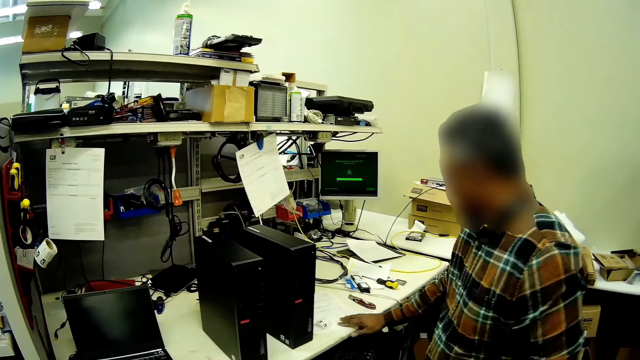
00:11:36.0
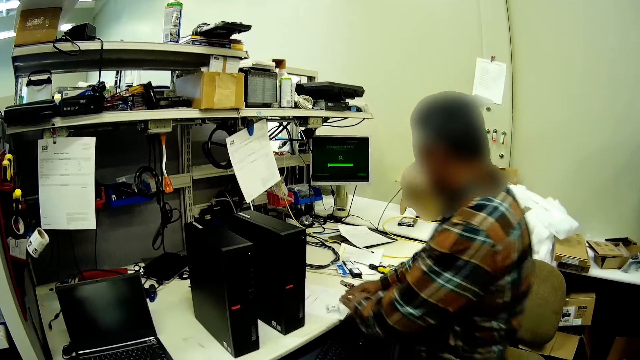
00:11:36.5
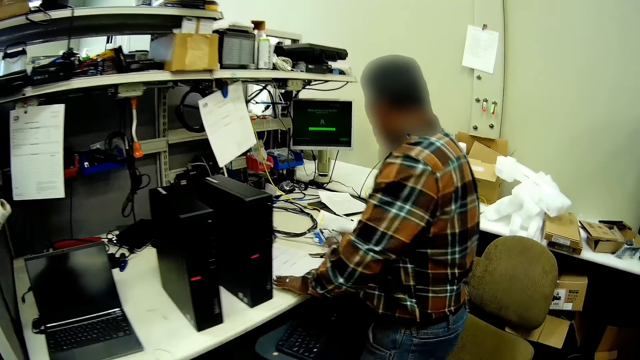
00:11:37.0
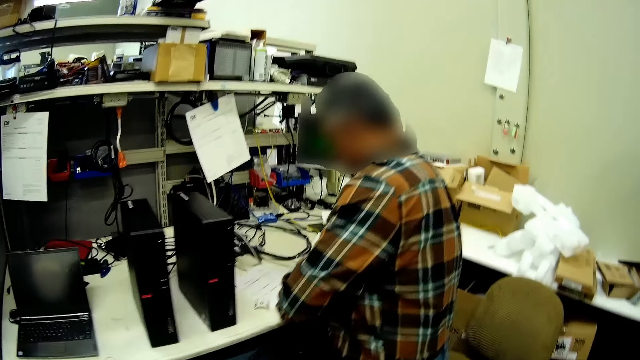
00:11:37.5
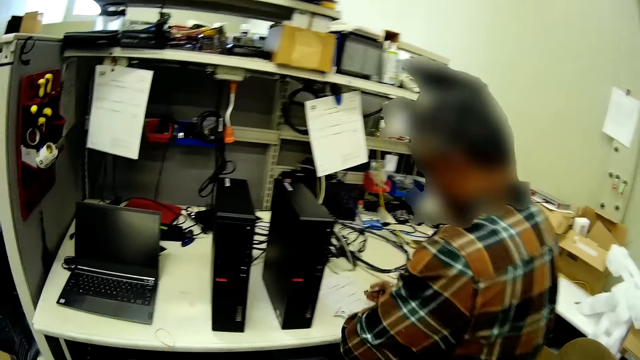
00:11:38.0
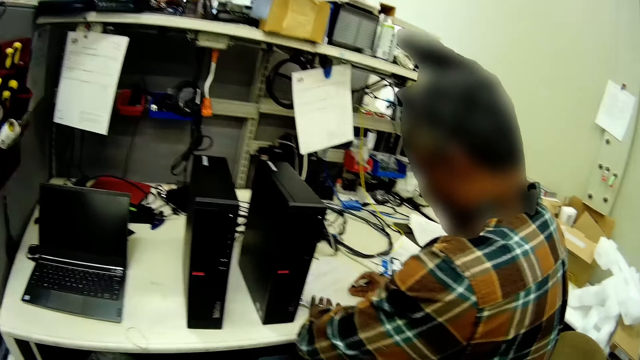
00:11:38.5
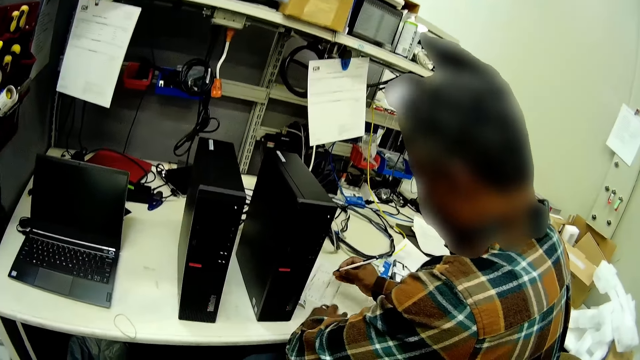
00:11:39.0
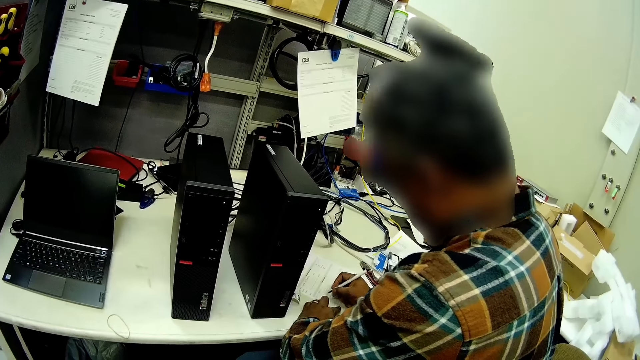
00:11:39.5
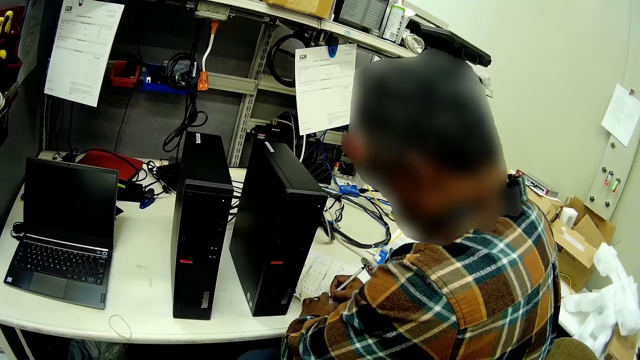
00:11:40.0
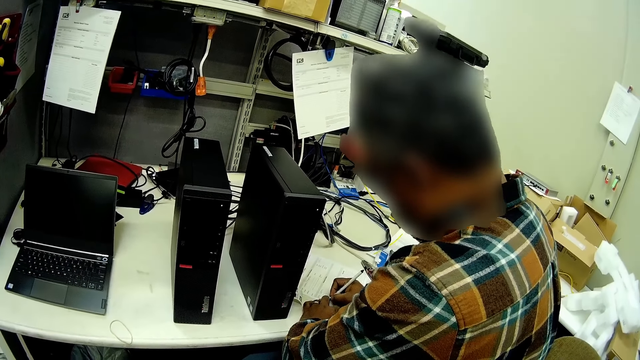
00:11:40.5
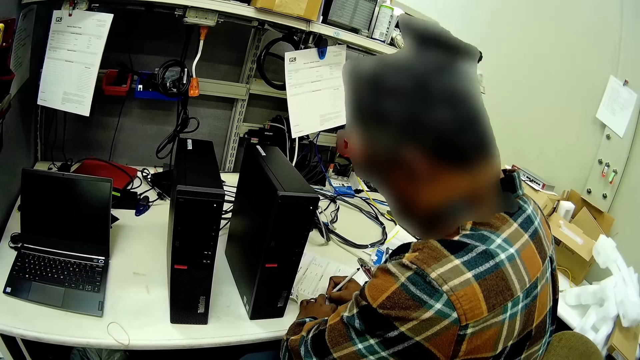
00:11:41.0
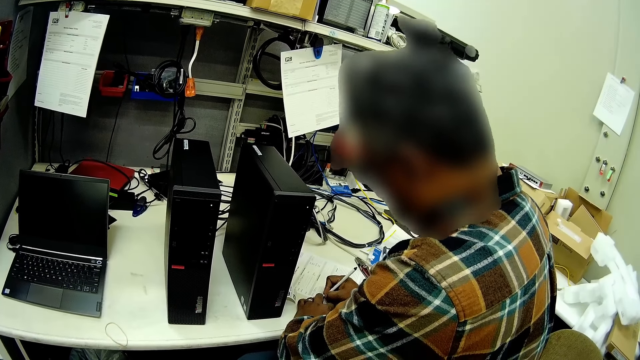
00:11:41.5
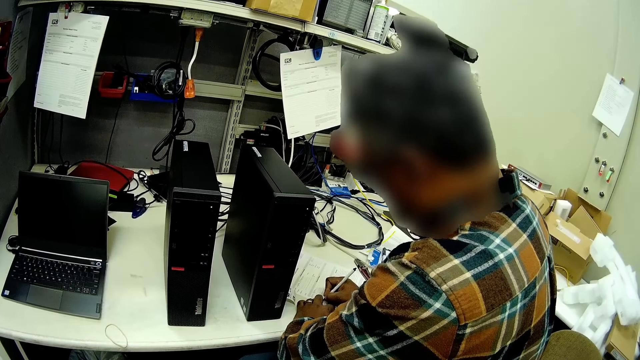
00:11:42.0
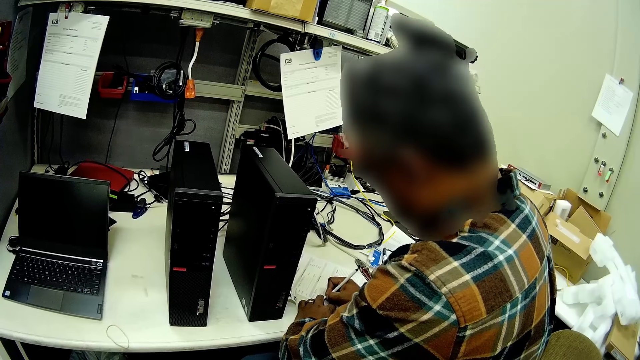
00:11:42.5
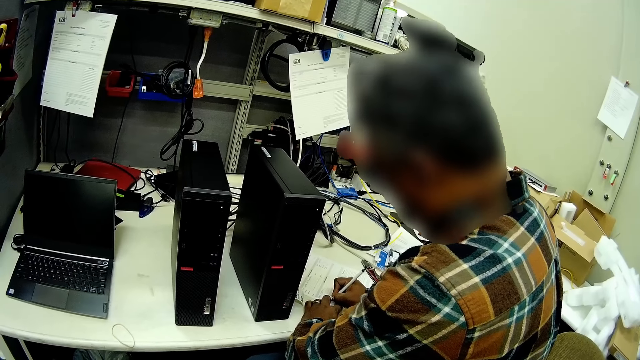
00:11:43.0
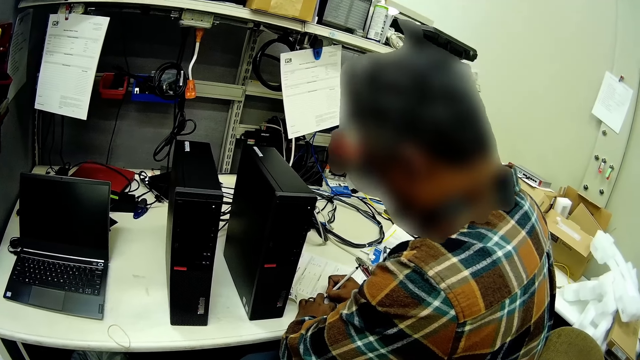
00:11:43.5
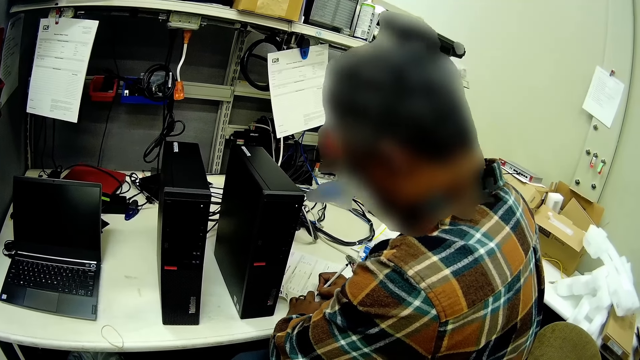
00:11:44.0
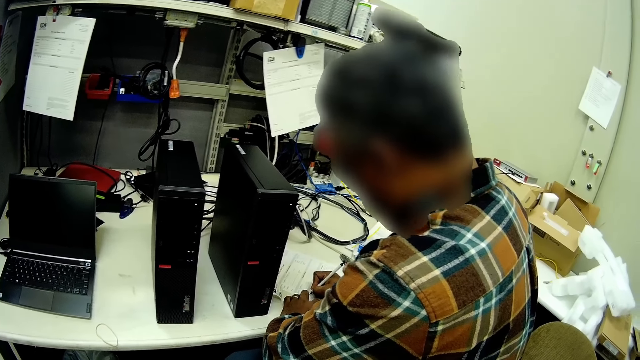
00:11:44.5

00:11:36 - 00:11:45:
The person puts the paper on the table. The person picks up a pen and writes on the paper.

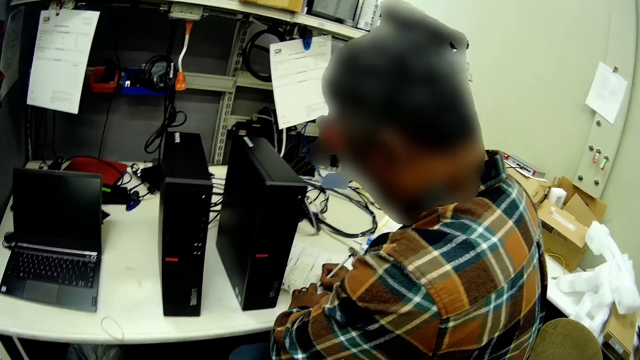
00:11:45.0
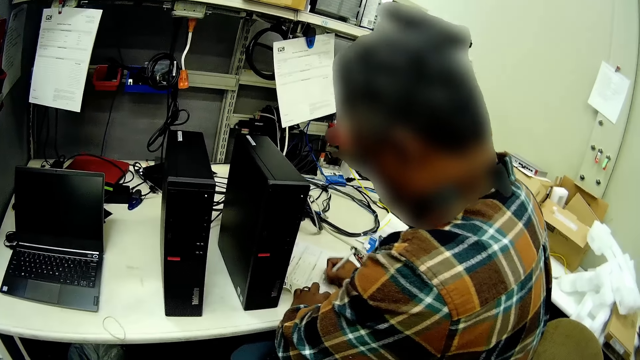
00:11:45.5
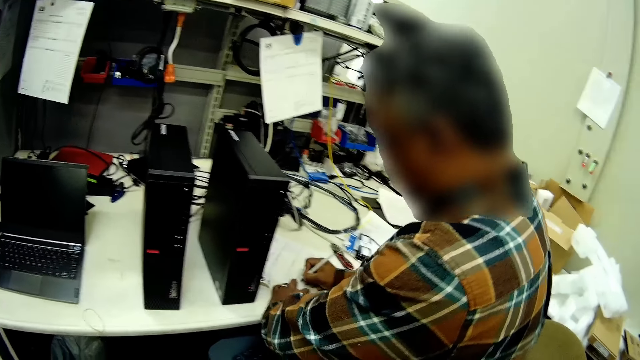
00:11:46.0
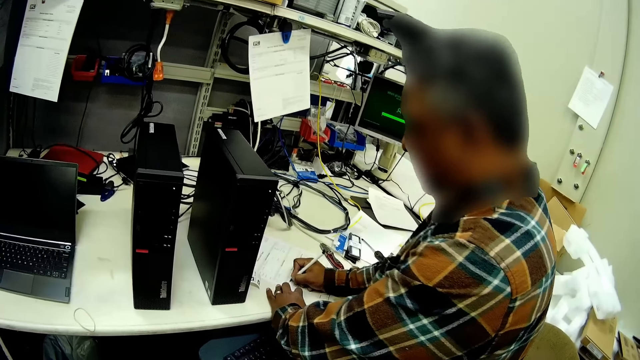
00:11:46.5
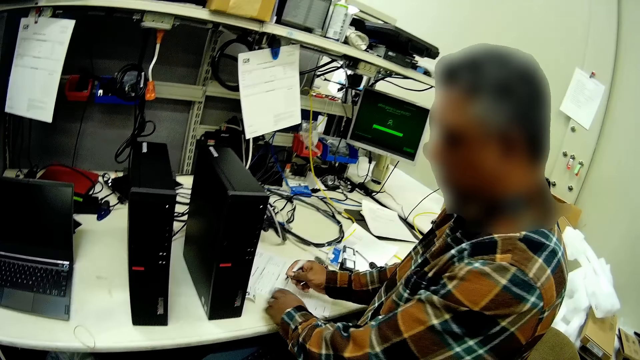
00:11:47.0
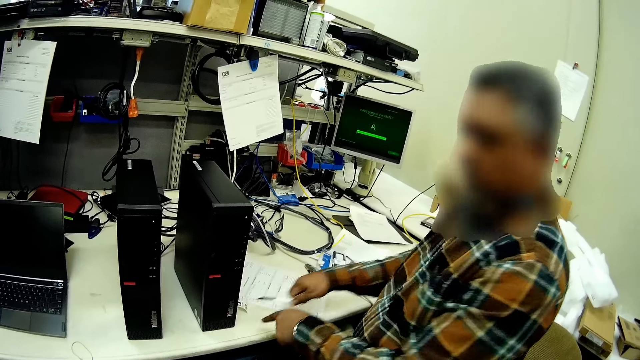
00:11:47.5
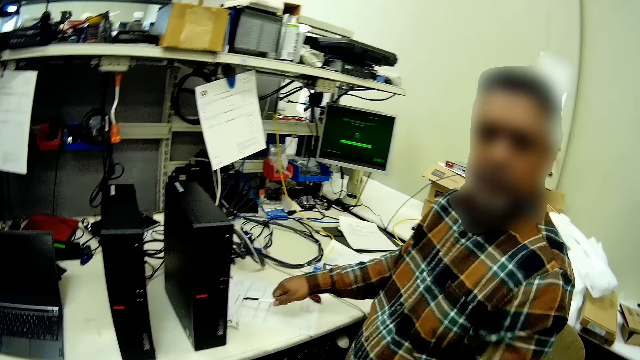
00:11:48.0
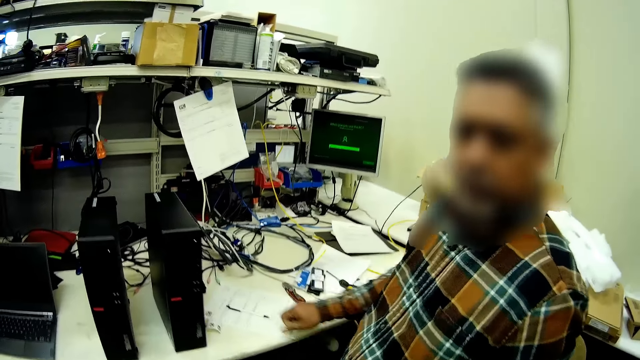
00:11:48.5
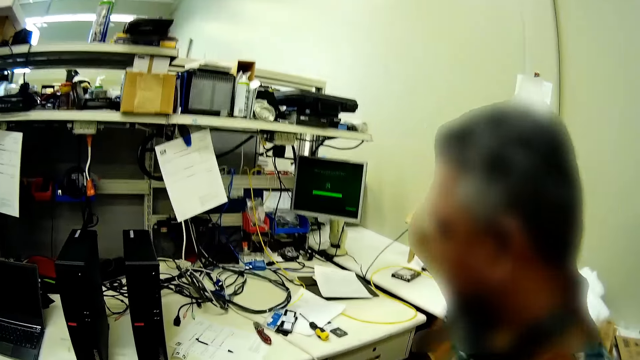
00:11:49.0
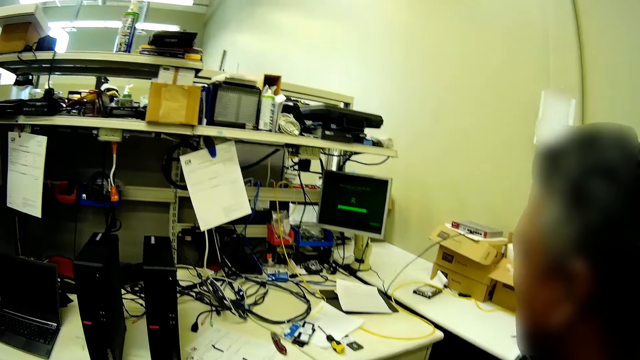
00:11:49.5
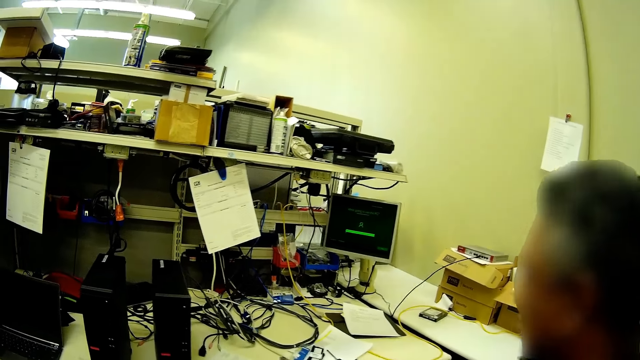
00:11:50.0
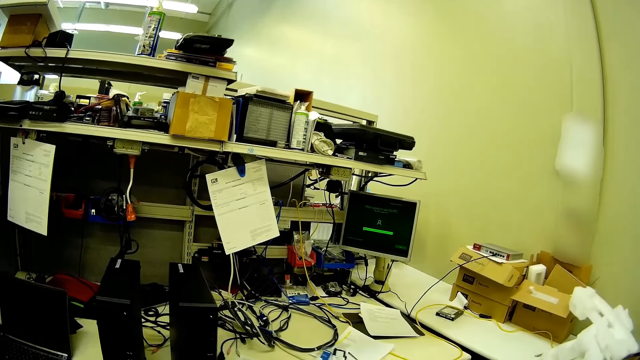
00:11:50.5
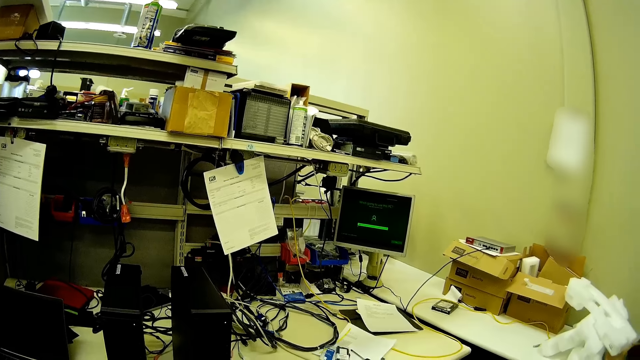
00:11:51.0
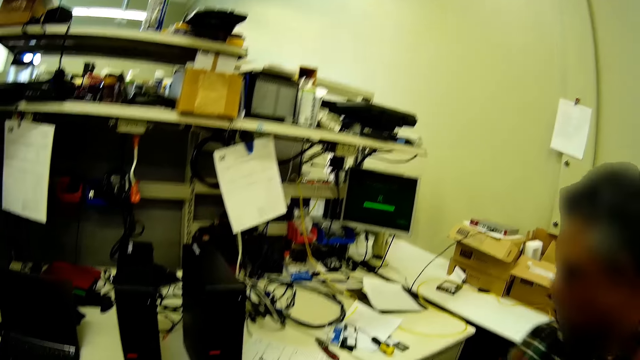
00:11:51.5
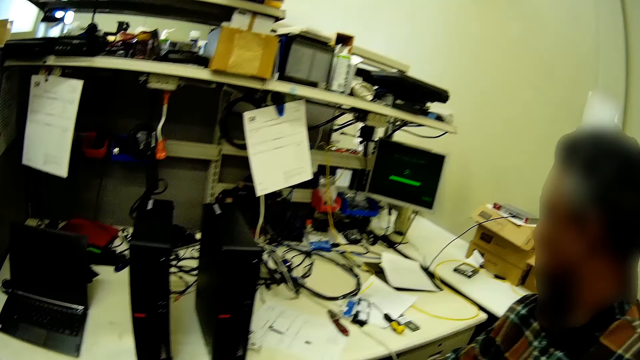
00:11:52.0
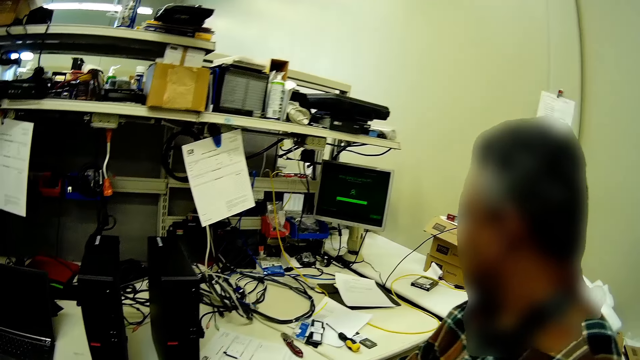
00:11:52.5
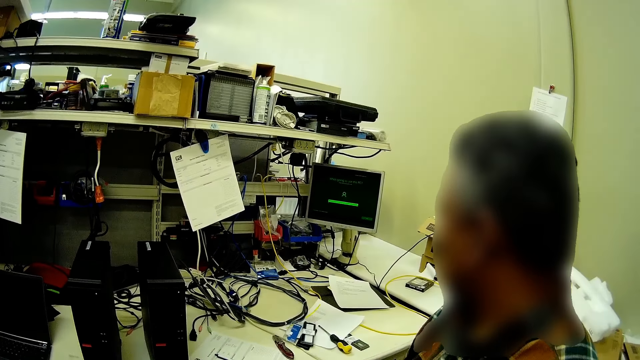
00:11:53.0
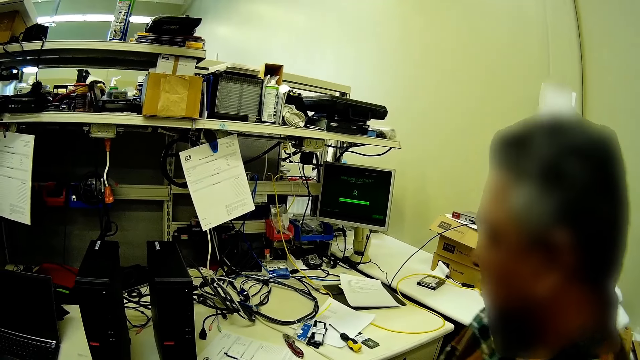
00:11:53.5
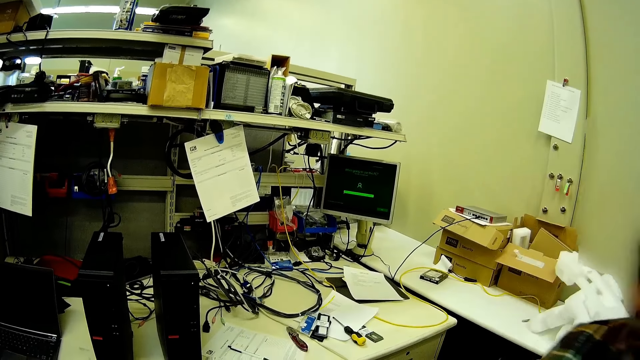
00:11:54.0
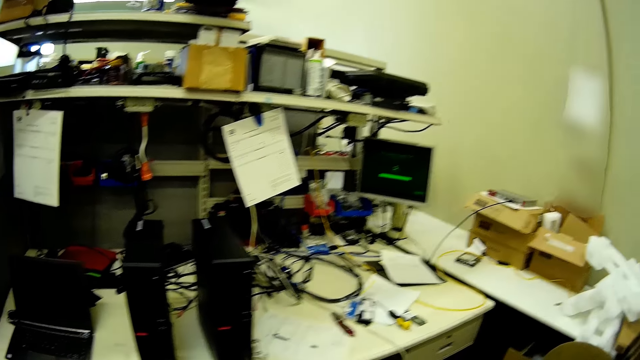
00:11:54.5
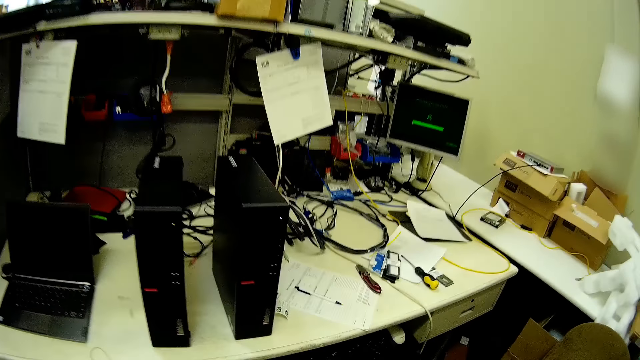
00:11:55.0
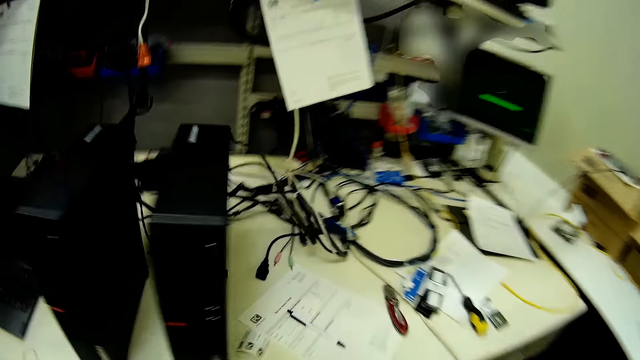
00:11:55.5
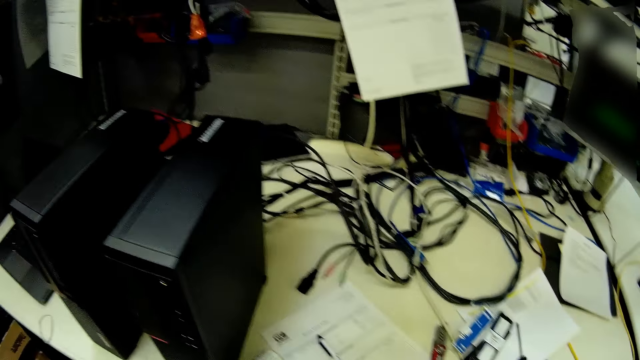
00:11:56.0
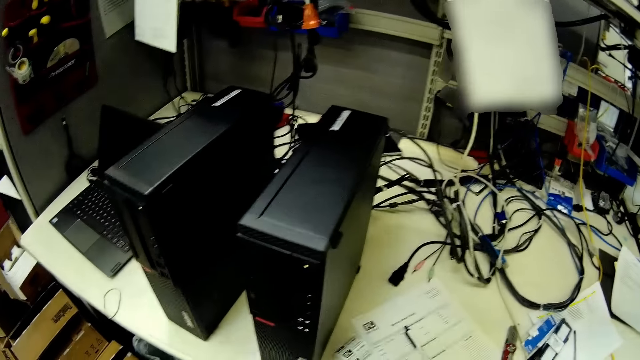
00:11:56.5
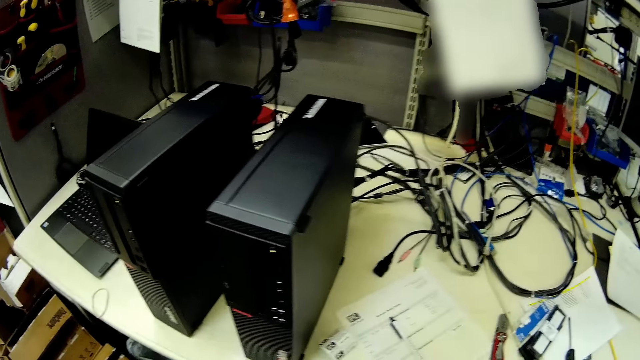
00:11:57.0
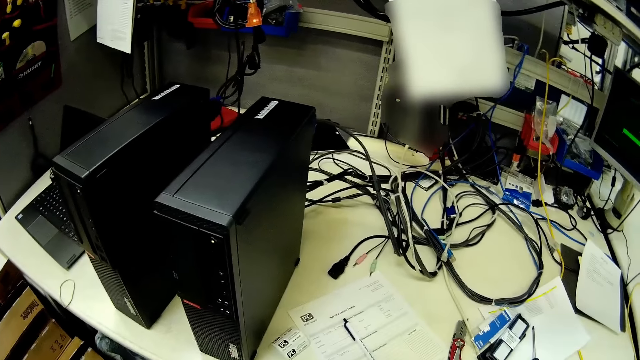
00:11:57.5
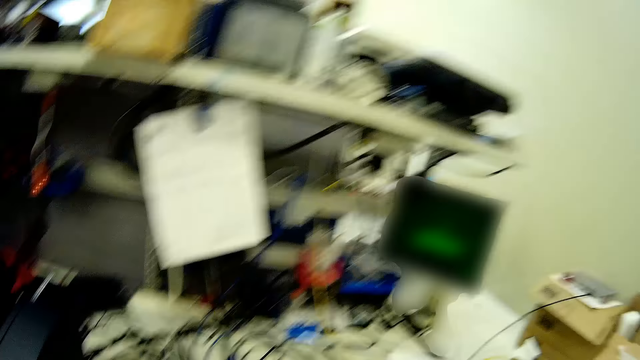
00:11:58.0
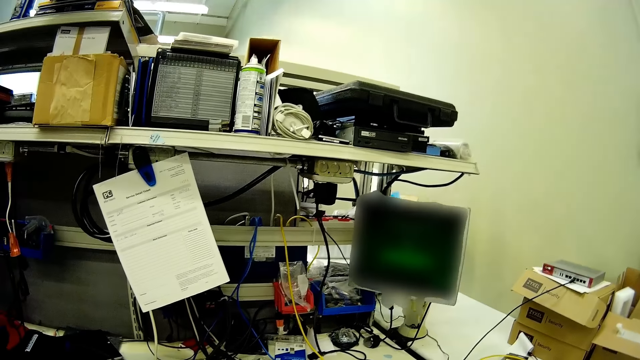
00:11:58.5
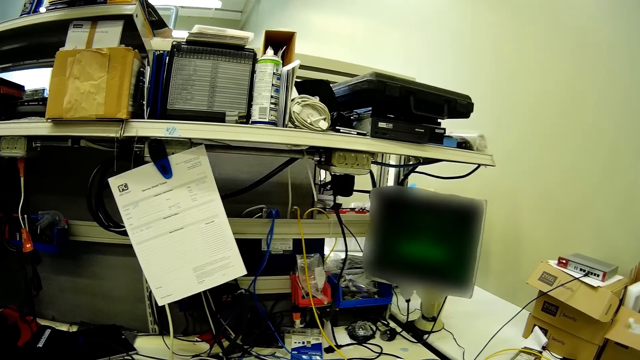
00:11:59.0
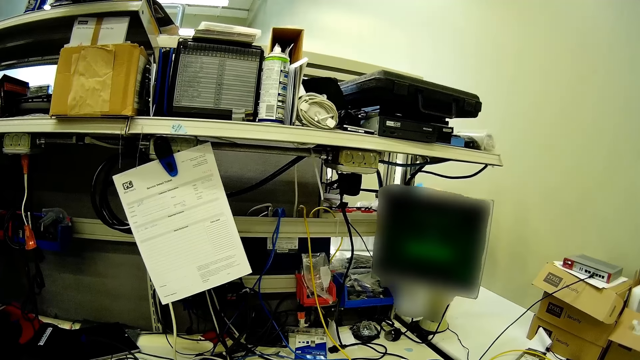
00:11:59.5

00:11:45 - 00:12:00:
The person drops the pen on the table. The camera wearer talks to someone. The person walks in the room.
